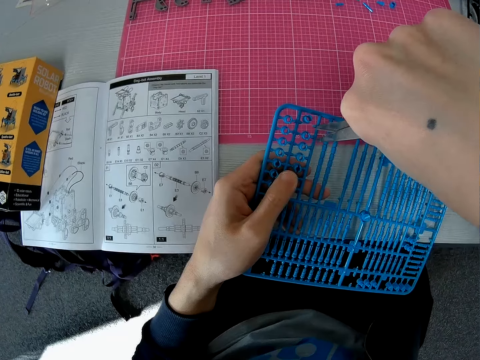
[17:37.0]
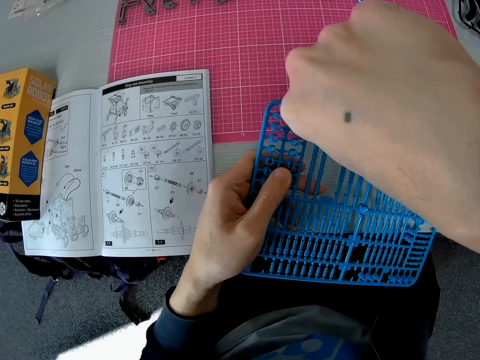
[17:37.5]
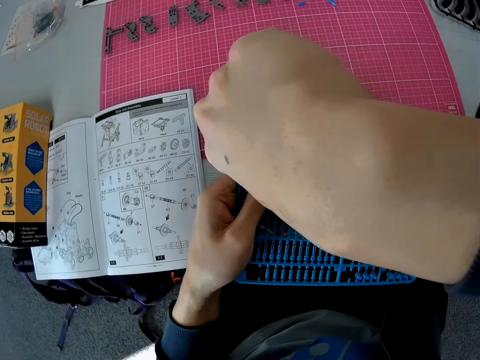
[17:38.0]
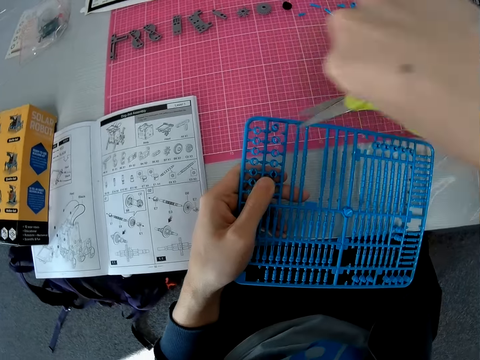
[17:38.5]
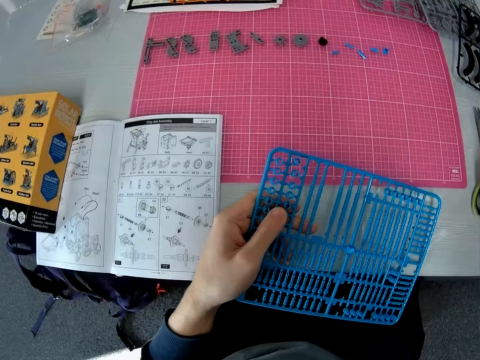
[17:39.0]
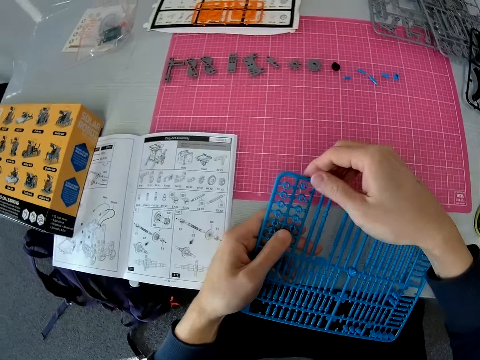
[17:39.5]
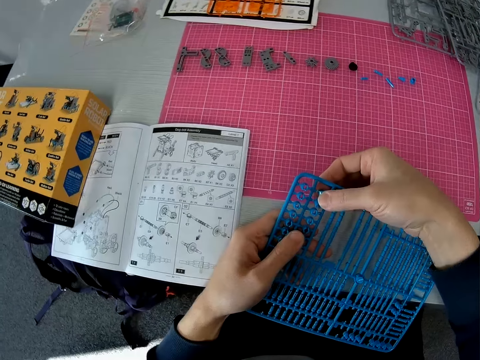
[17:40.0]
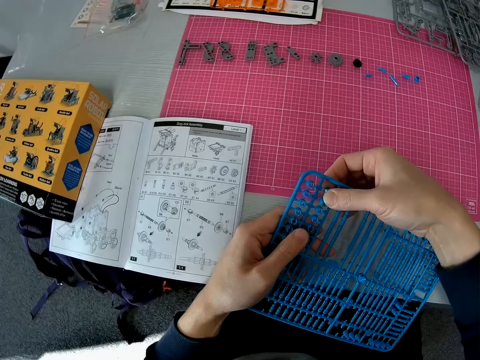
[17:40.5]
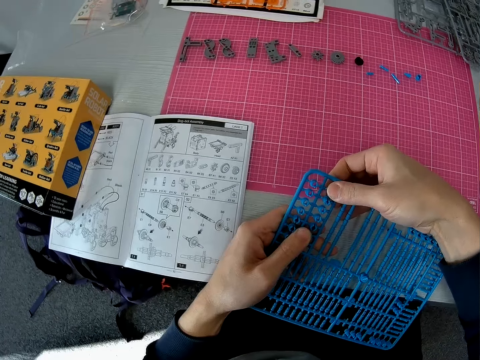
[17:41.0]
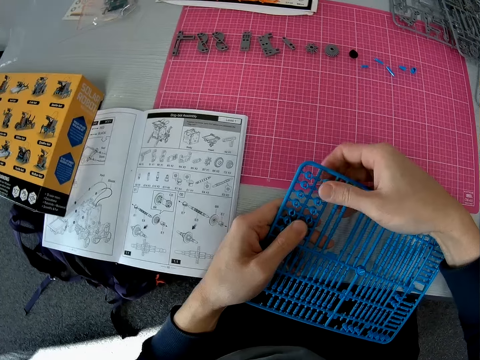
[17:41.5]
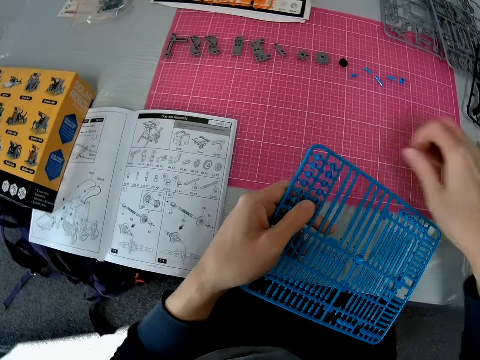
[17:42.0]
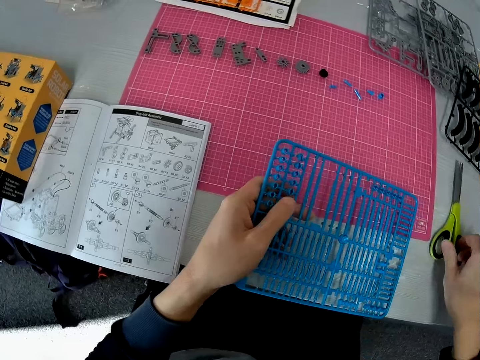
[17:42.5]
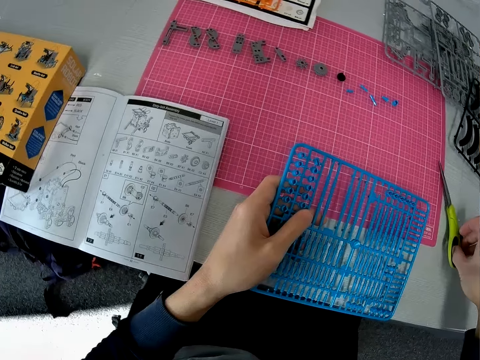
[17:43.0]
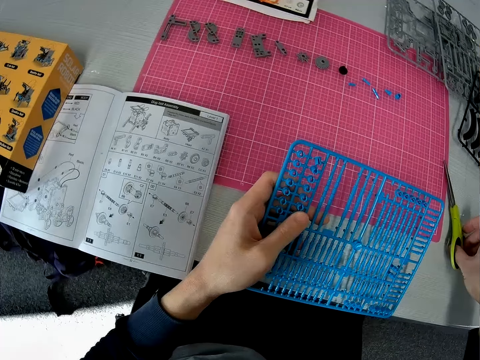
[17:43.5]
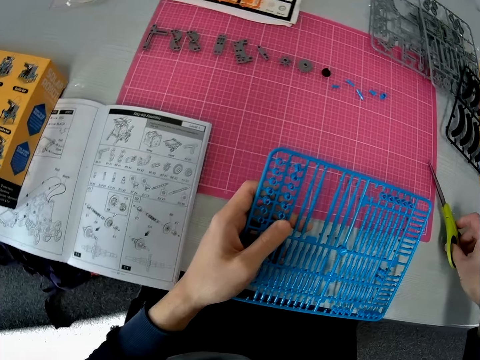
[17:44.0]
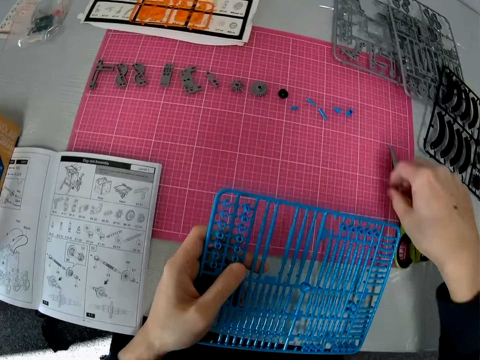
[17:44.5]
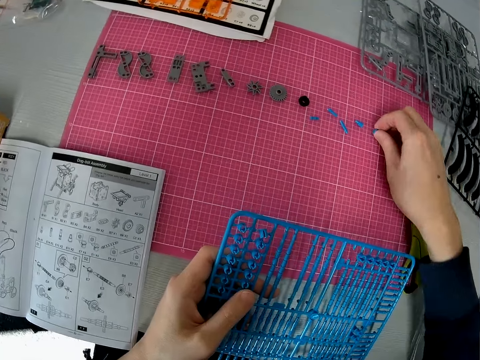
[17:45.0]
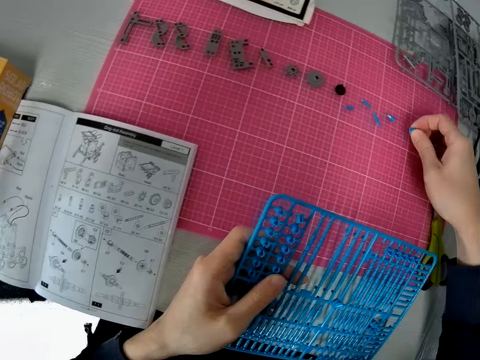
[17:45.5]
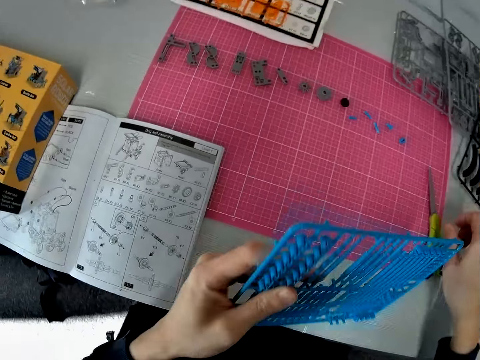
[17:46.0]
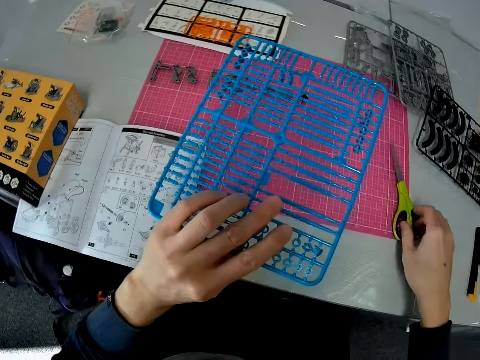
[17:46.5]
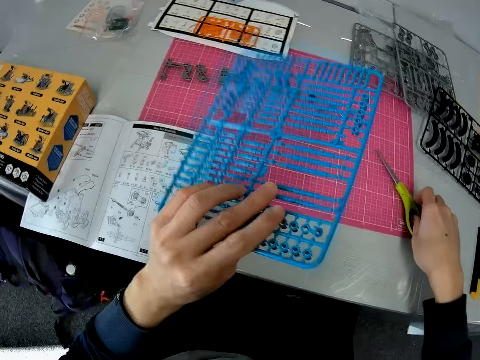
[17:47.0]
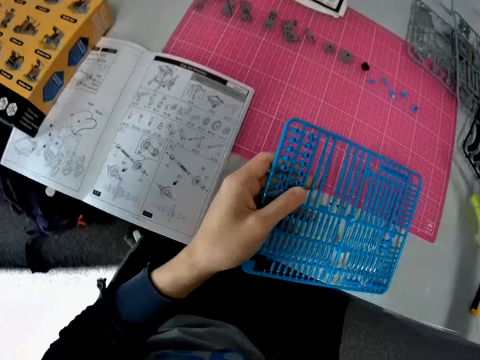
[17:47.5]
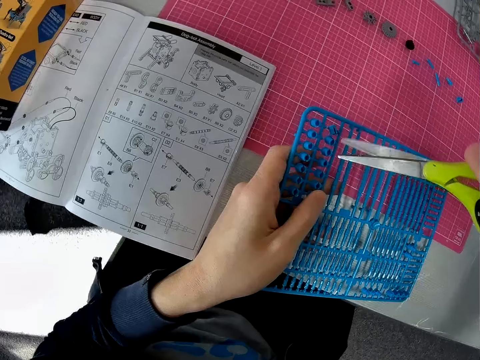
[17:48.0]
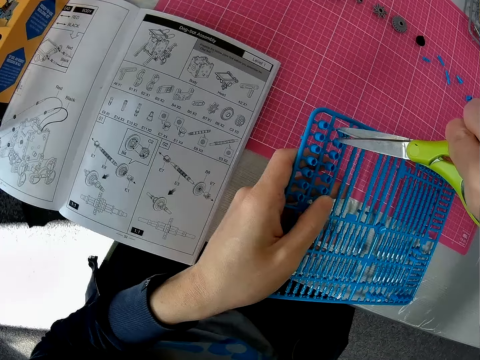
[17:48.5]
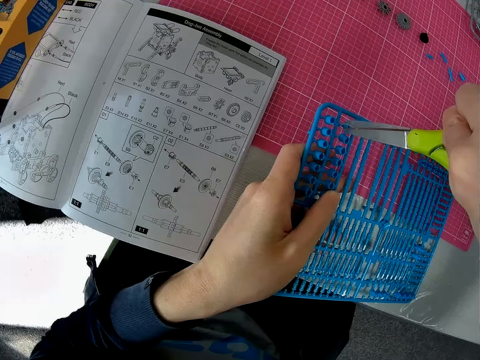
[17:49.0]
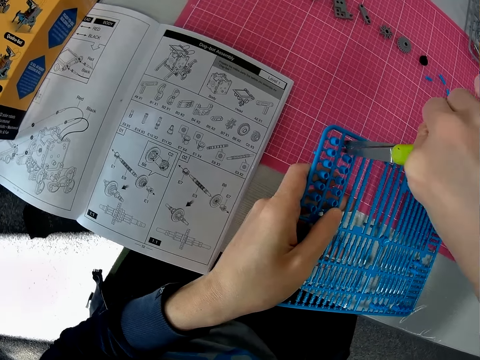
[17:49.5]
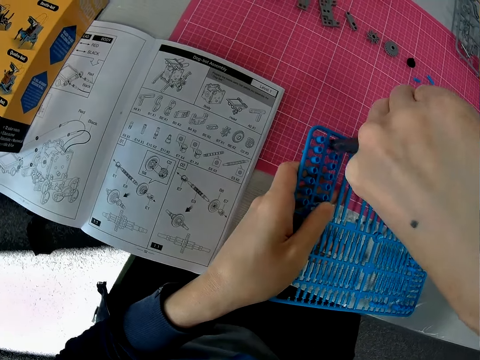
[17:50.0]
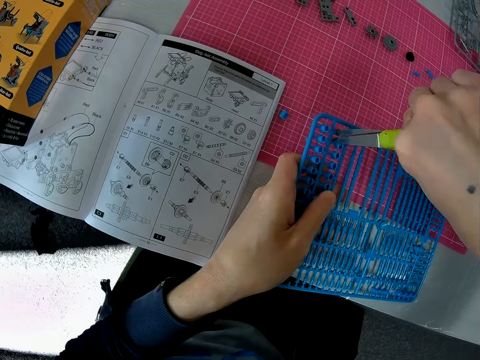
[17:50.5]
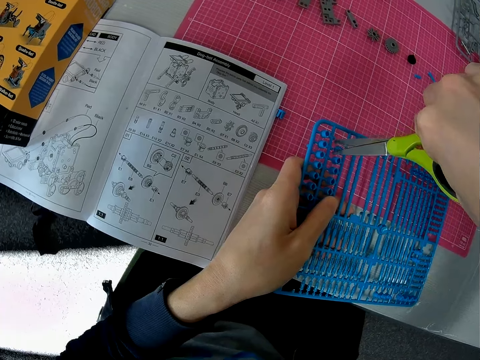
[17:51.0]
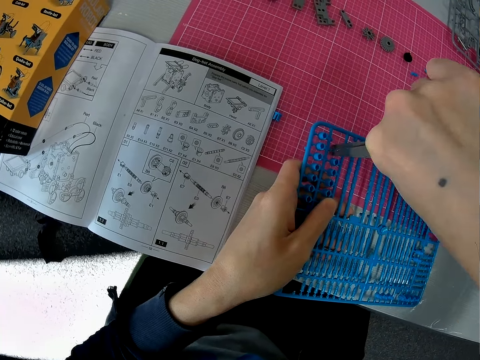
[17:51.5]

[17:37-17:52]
The camera wearer drops the scissors on the table with his right hand. He removes a component from the plastic grid with his right hand. He moves the scissors. He picks the scissors from the table with his right hand. He drops the scissors on the cutting sheet with his right hand. He picks up a component from the cutting sheet with his right hand. He drops the component on the cutting sheet with his right hand. He turns over the plastic grid with his left hand. He picks up the scissors from the cutting sheet with his right hand. He cuts components off the plastic grid with the scissors.

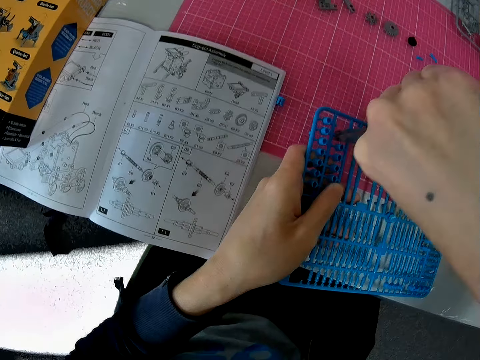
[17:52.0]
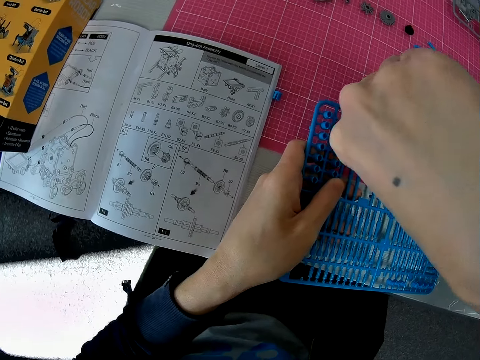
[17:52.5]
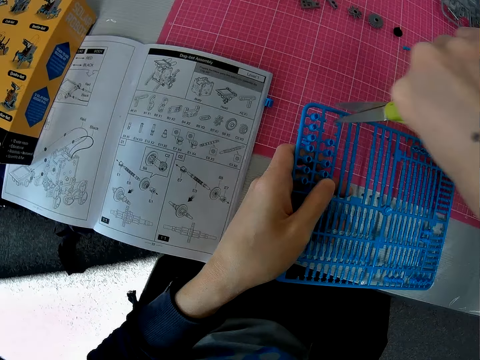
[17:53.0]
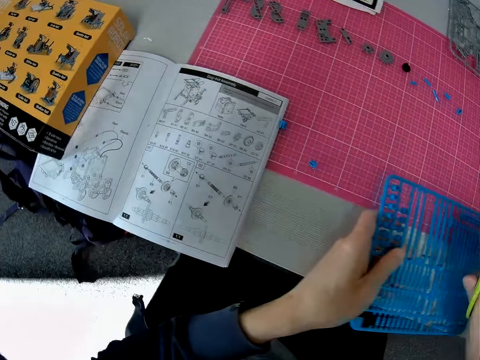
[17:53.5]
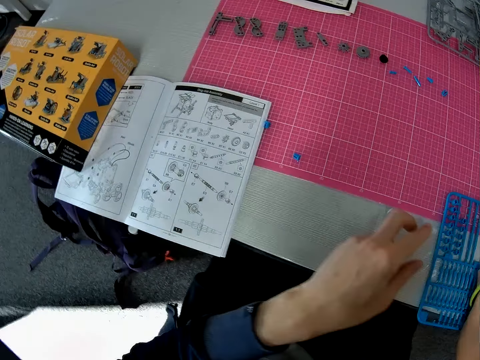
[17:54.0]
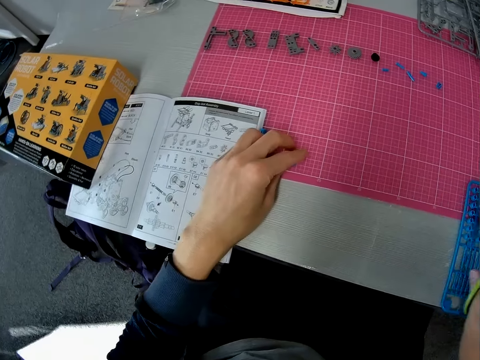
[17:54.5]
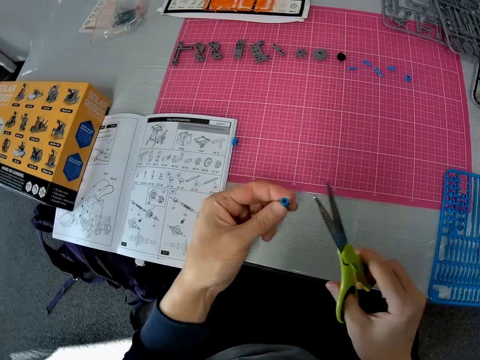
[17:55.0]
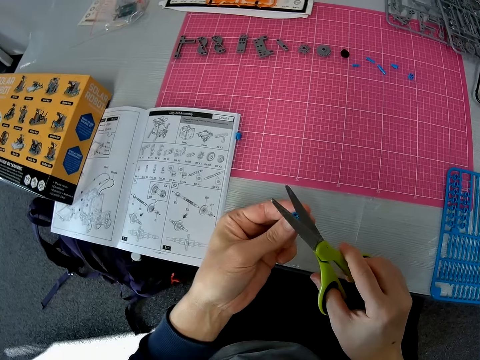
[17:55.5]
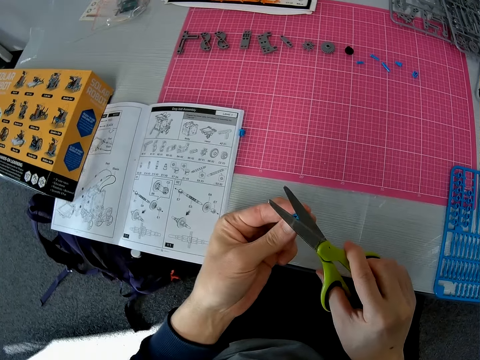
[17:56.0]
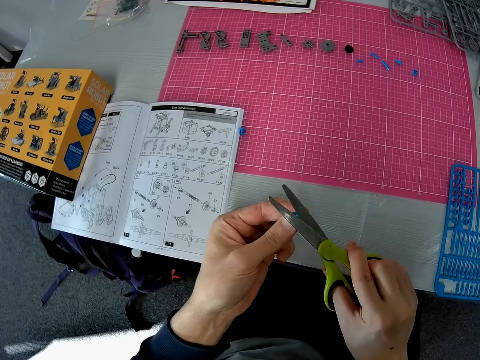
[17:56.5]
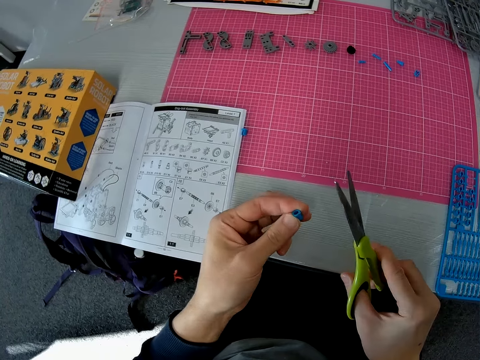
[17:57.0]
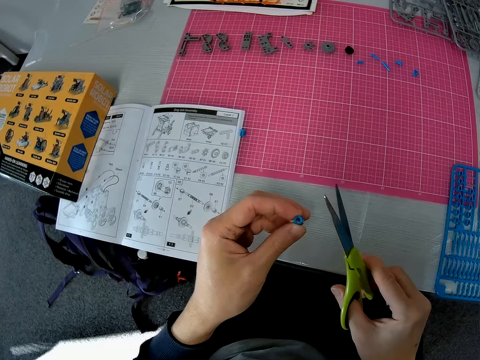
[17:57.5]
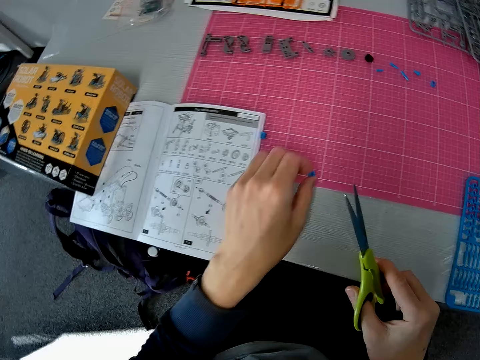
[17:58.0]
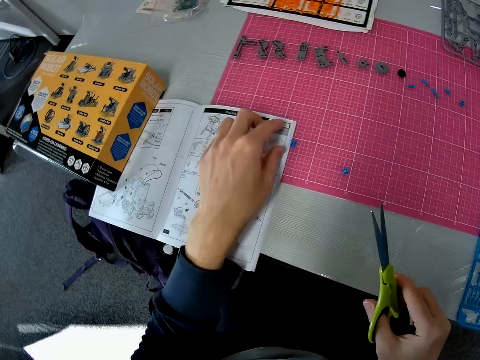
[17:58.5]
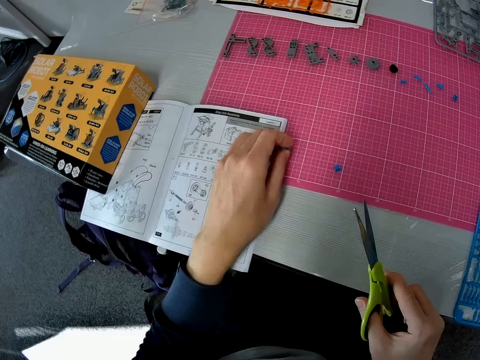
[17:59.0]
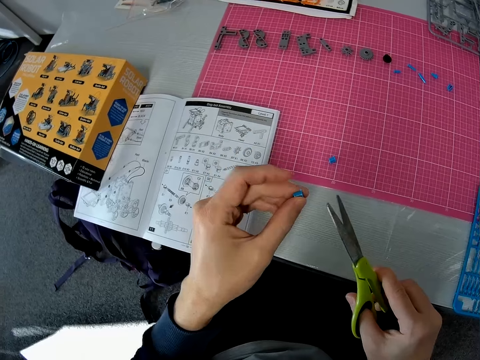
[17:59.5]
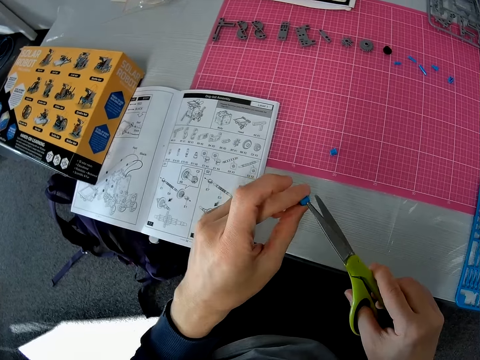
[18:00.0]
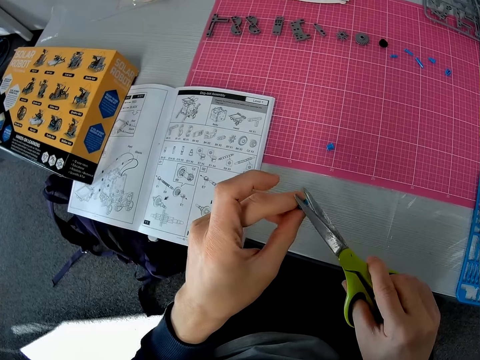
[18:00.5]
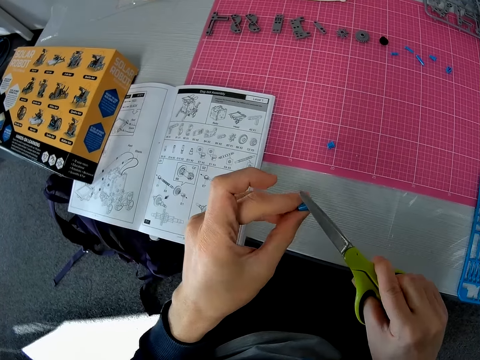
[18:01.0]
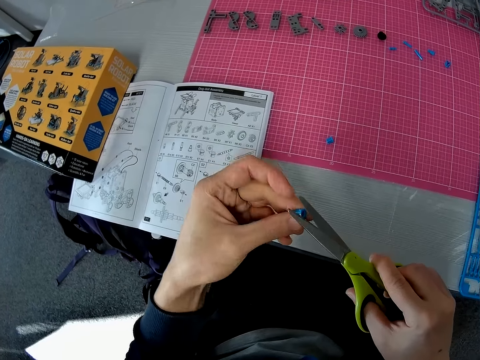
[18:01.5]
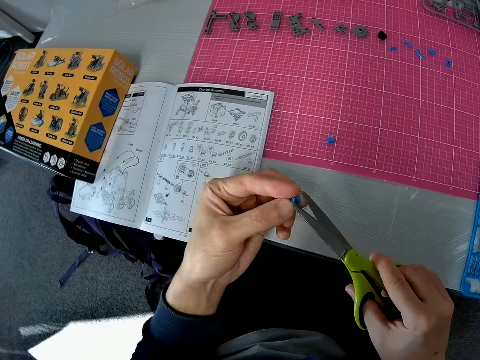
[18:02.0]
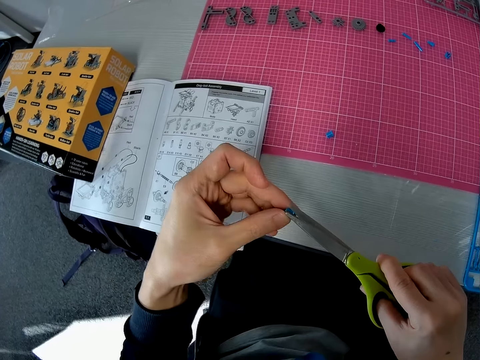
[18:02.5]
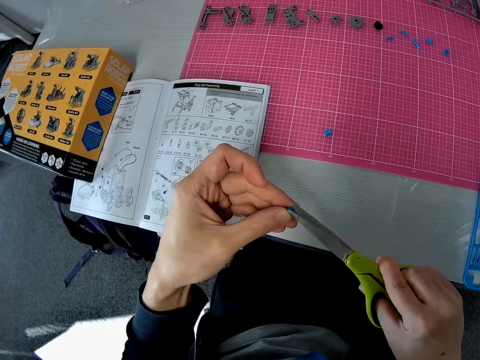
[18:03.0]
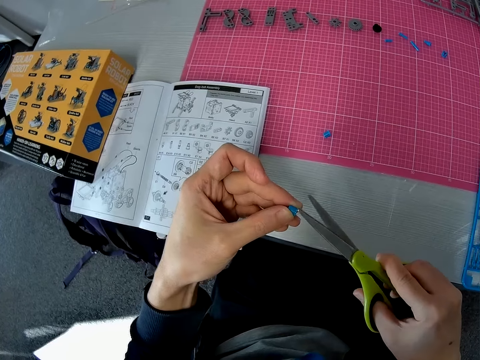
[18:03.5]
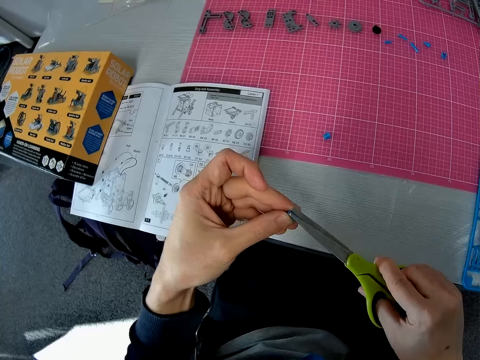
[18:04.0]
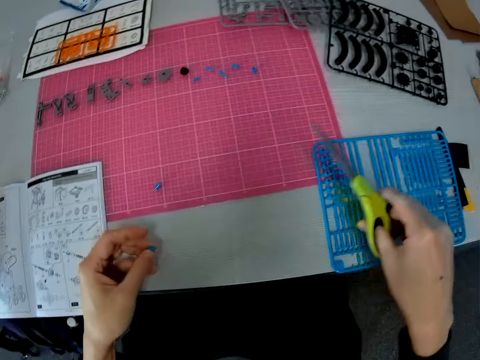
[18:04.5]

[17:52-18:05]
The camera wearer drops the plastic grid on the table. He picks up a component from the cutting sheet with his left hand. He cuts the component in his left hand with the scissors. He drops the component on the cutting sheet with his left hand. He picks up another component from the cutting sheet with his left hand. He cuts the component in his left hand with the scissors.
